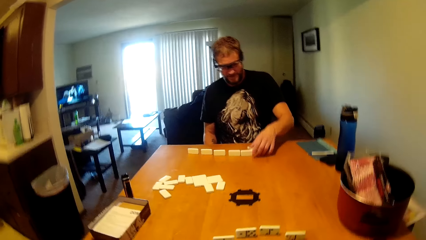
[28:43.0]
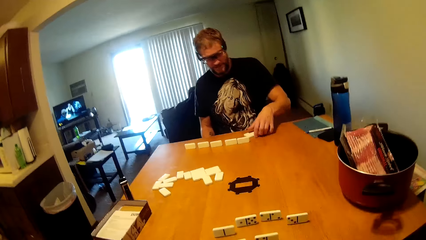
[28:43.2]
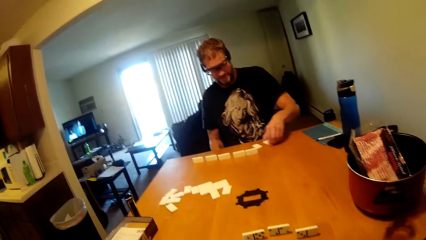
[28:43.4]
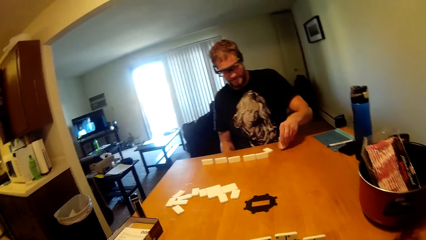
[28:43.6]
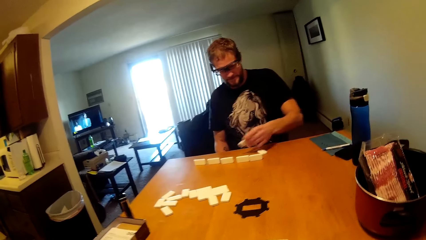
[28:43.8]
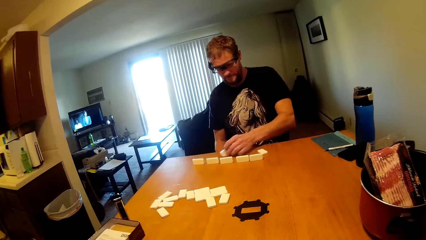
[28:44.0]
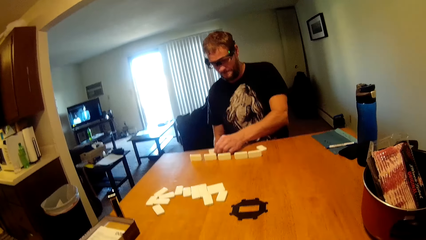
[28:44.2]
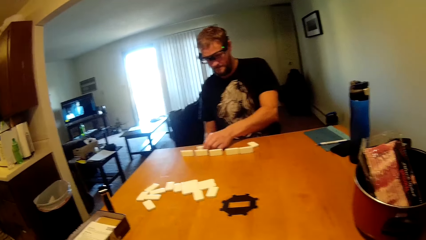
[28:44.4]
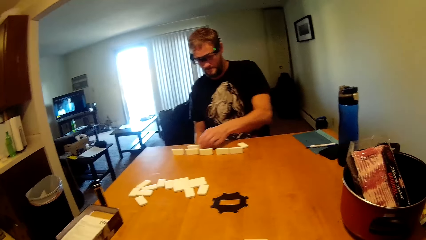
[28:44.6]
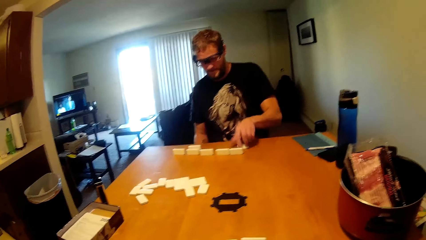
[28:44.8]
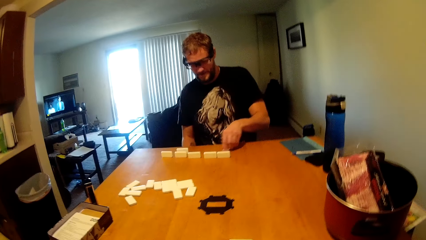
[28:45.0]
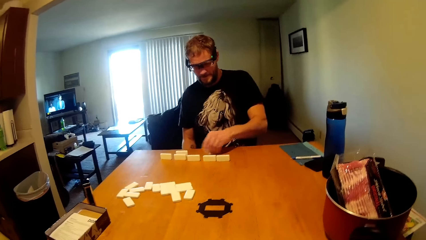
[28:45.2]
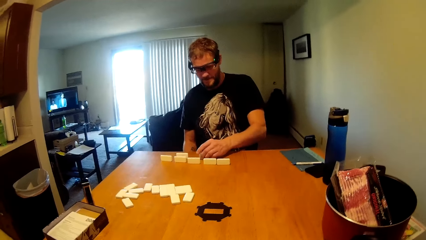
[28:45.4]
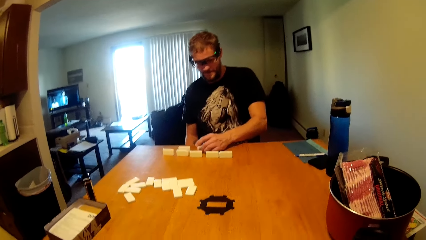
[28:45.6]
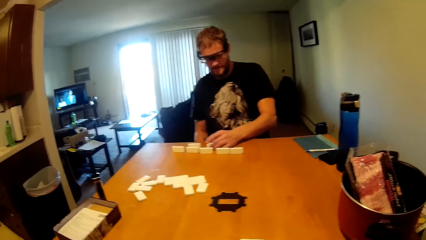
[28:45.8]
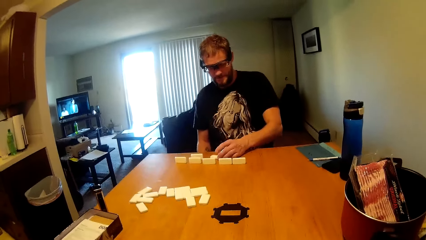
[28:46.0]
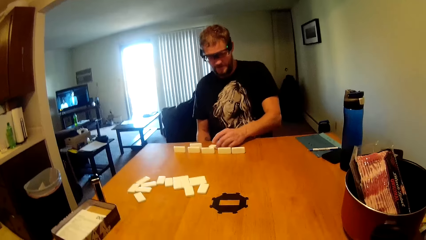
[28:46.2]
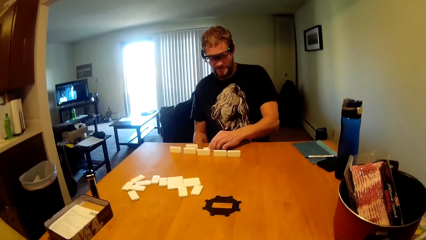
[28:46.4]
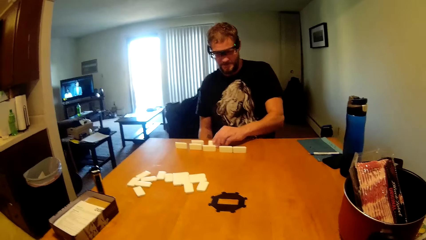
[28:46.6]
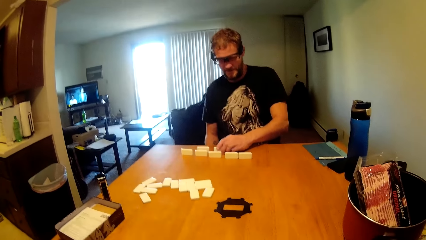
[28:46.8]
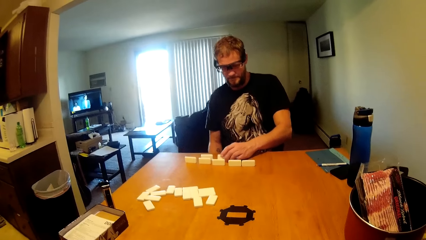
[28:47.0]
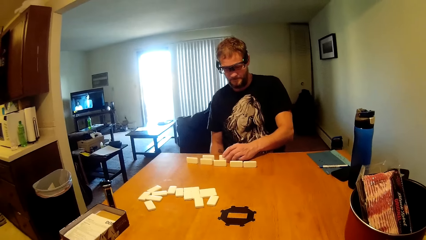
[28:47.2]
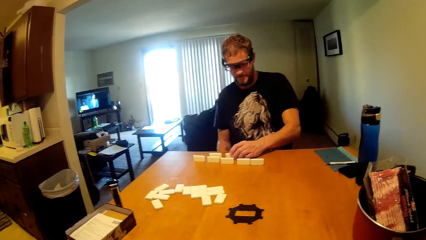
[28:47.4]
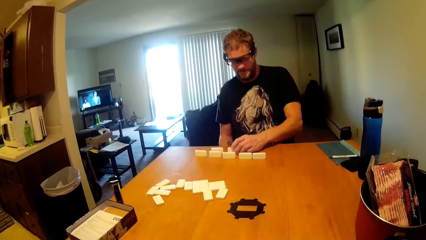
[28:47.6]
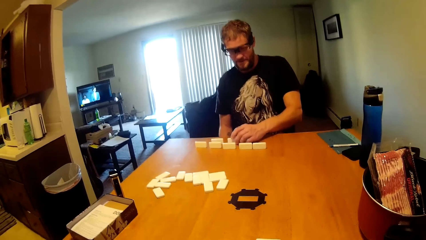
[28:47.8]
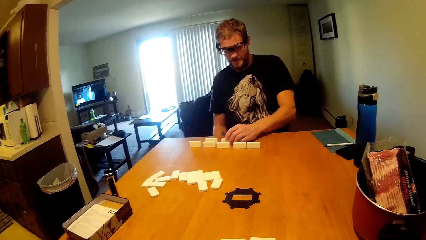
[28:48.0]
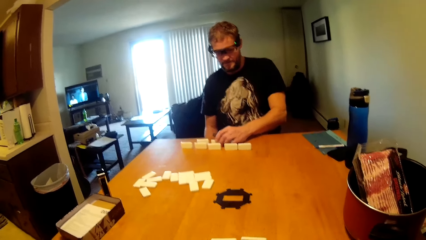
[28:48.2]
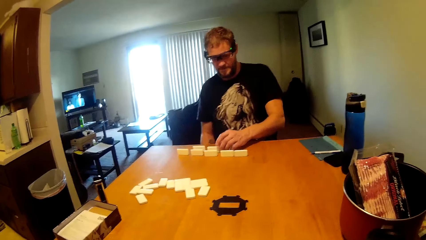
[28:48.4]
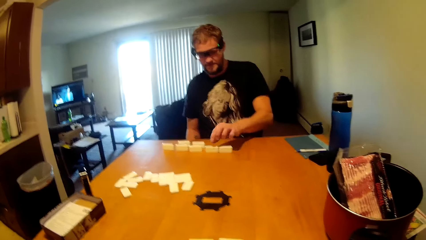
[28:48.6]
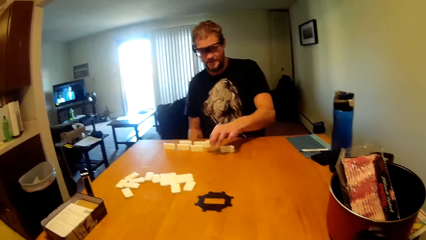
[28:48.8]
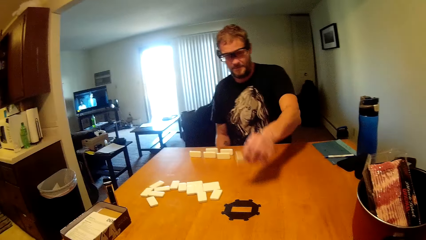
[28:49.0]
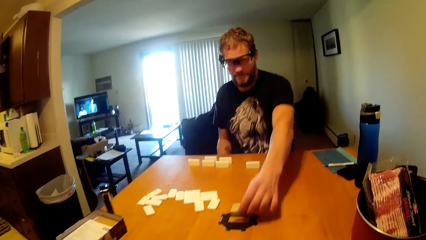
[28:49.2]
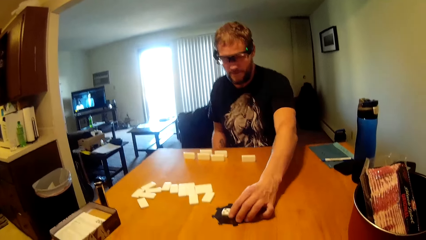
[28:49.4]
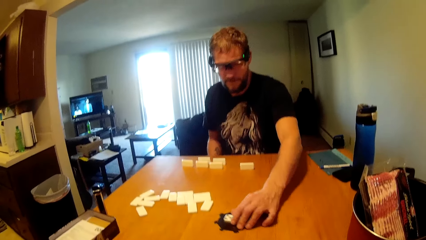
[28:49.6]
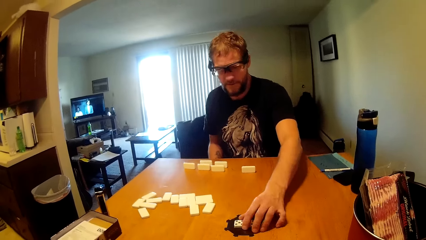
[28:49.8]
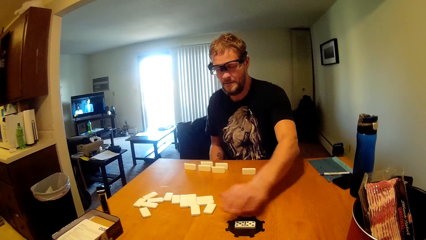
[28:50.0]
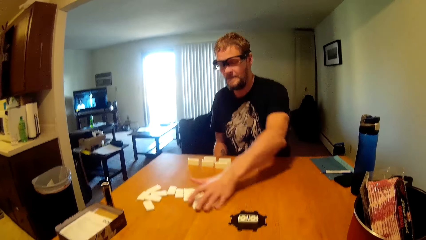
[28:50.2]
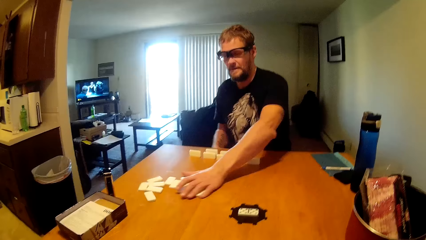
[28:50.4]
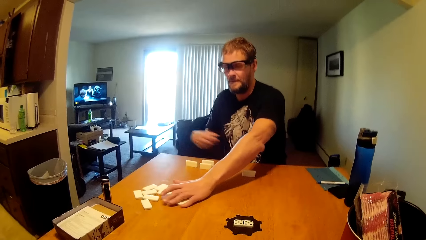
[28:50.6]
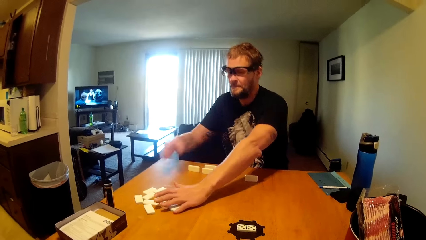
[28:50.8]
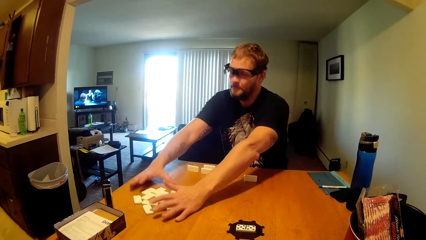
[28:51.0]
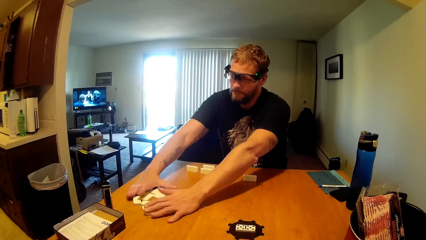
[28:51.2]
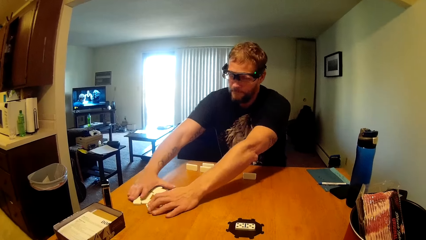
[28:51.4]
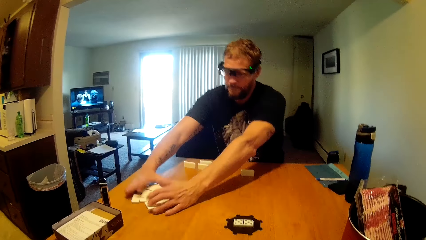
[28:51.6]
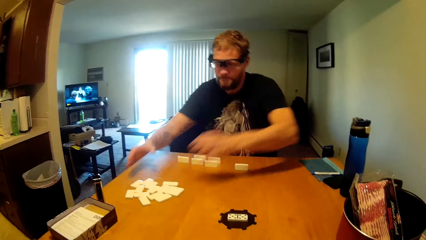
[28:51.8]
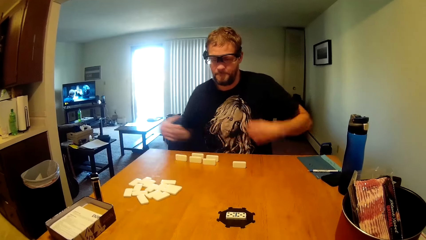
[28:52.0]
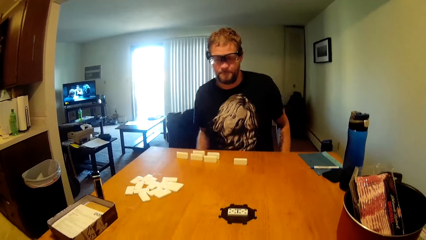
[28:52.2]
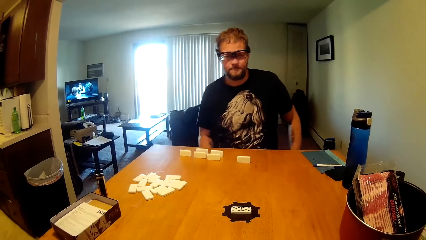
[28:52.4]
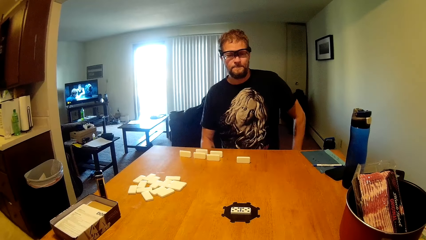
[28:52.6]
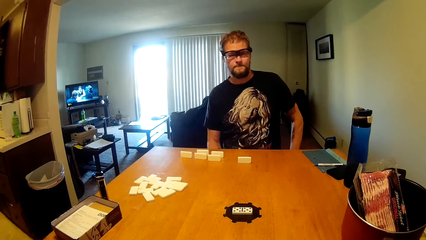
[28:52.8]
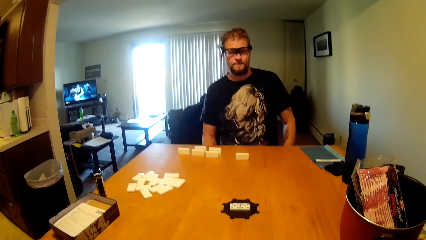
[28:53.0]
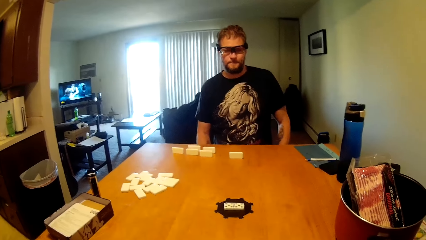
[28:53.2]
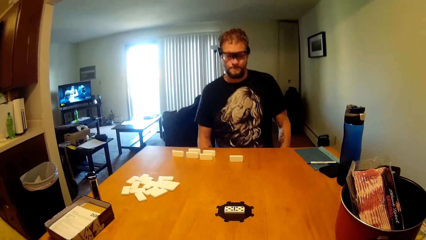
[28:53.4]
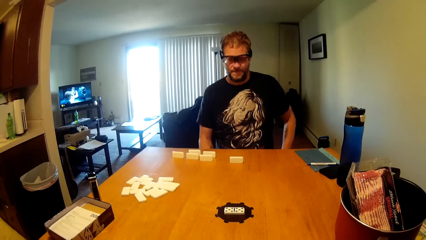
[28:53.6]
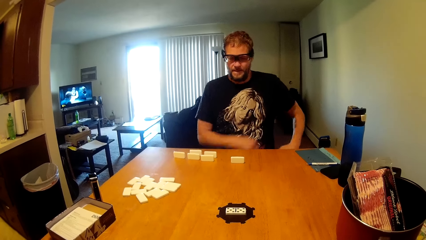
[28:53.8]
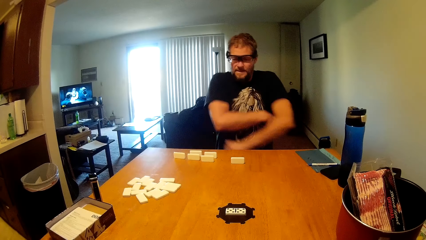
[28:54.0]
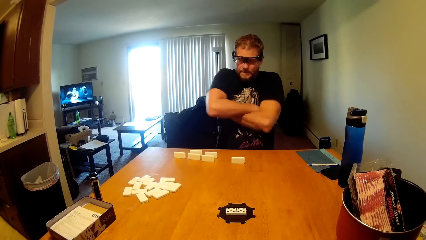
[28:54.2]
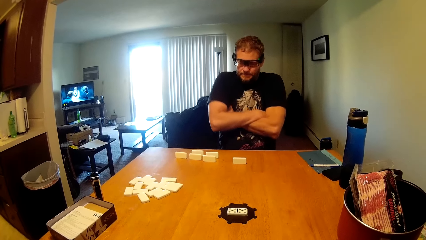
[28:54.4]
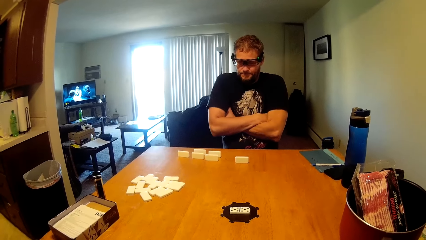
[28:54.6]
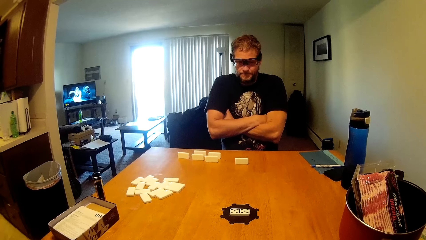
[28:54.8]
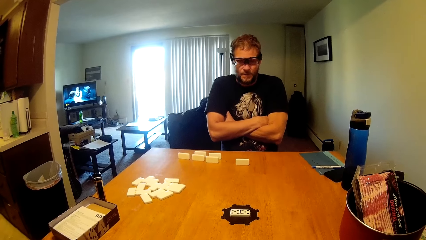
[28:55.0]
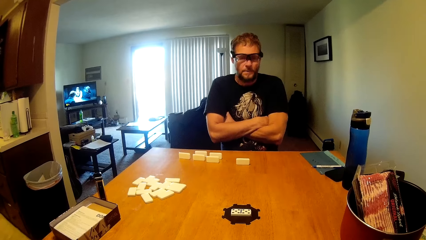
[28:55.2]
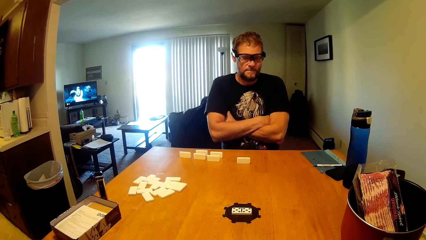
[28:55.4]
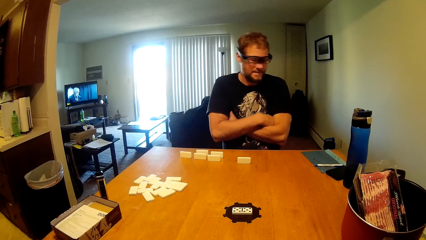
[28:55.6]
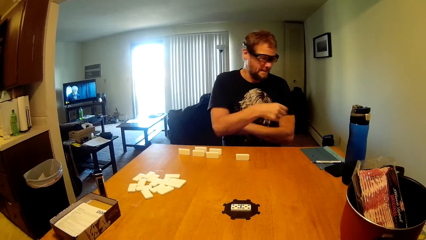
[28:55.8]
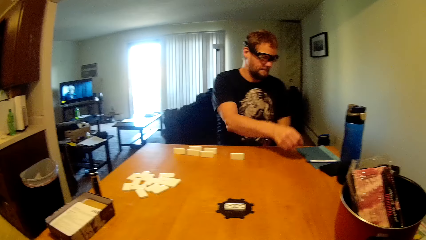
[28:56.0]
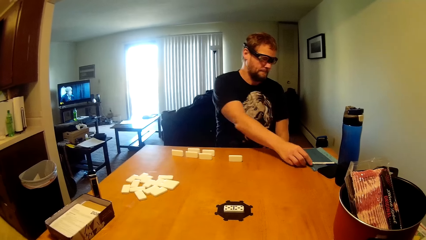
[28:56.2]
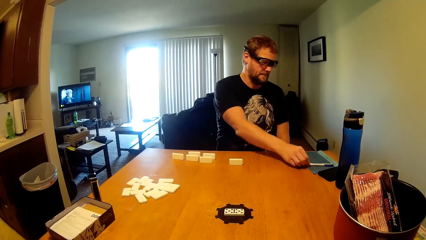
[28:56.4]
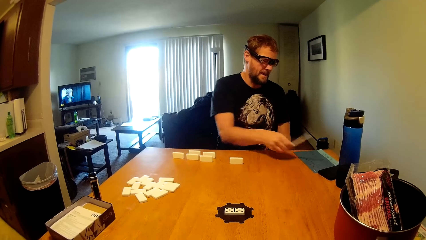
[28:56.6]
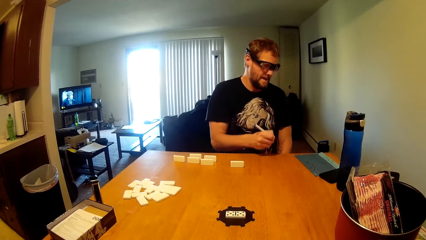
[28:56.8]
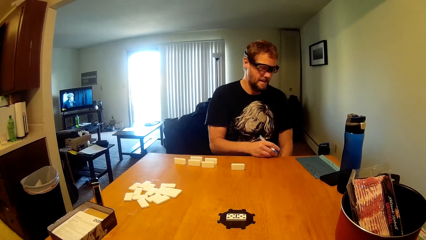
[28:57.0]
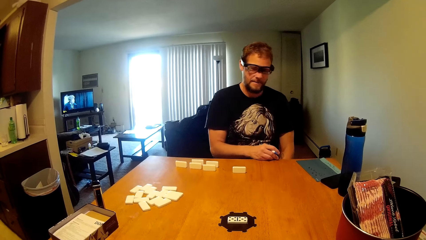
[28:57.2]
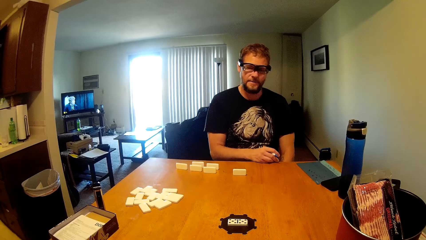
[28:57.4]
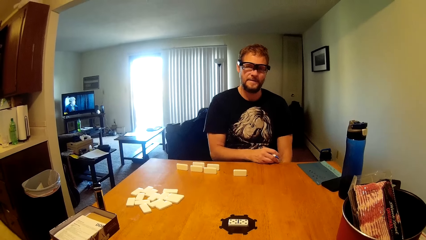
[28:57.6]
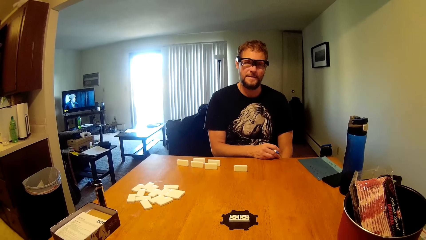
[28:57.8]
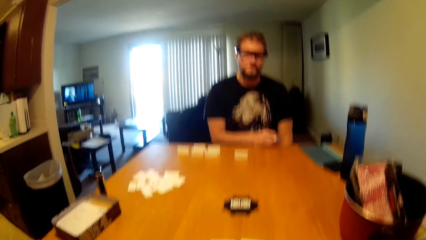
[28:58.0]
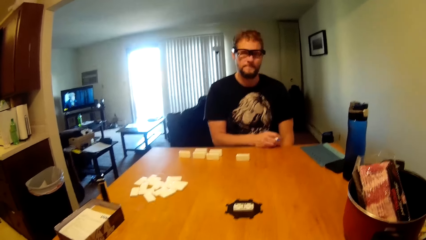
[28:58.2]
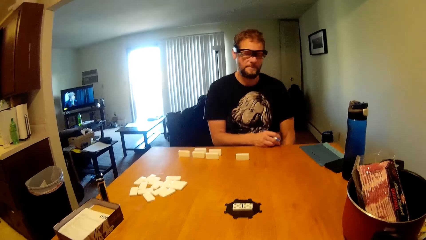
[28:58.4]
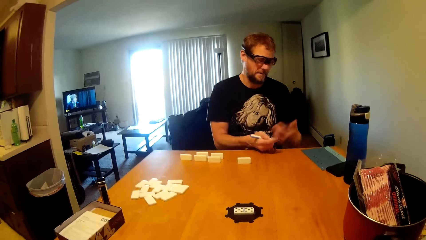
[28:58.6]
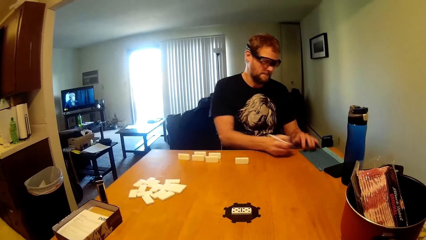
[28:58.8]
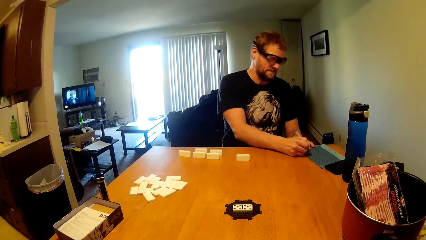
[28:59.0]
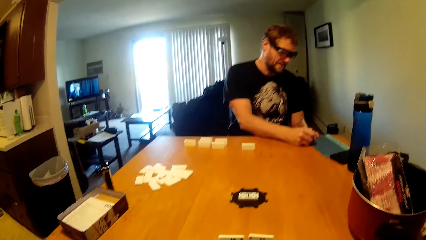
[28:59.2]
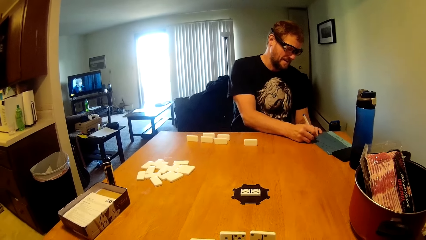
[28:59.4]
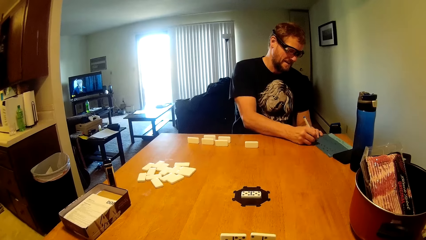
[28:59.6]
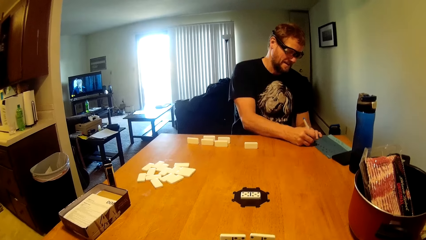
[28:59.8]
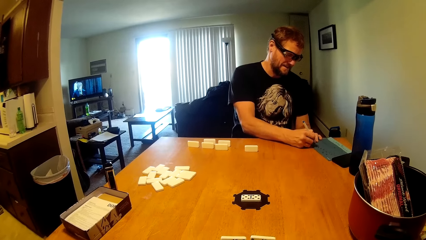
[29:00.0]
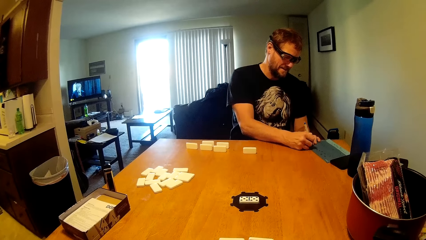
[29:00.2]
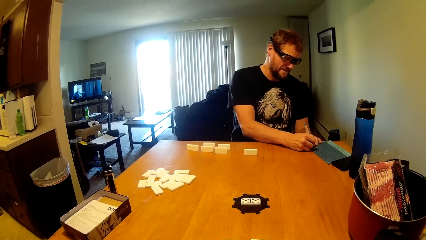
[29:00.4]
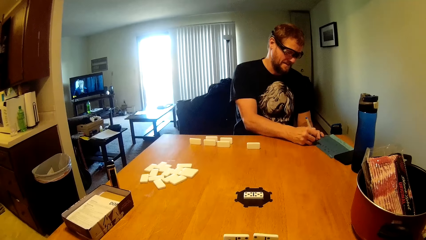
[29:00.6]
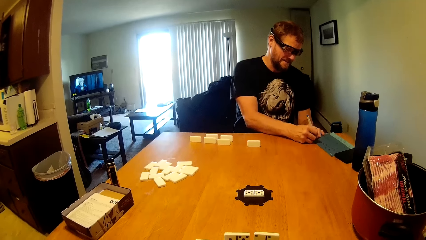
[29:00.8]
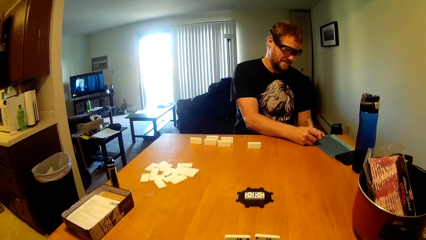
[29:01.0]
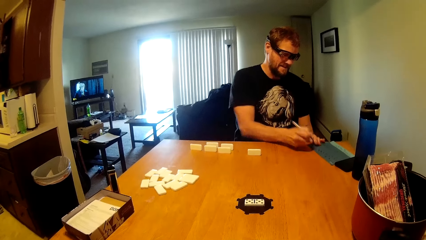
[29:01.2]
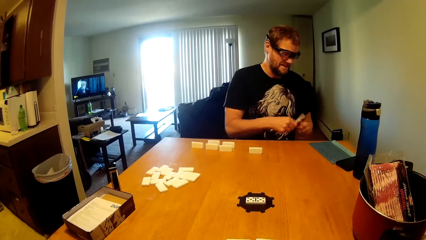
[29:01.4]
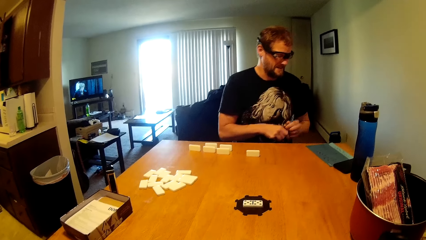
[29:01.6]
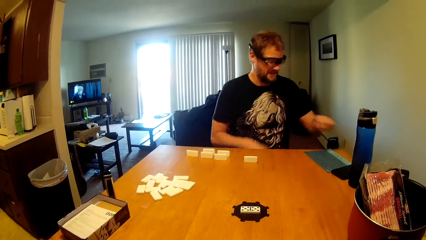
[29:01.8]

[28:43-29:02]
A man moves a card on the table. He puts a dice in the middle of something. He moves cards on the table and groups dice on the table. He folds his hands. He picks a pen from the file. He writes on a paper using the pen.
